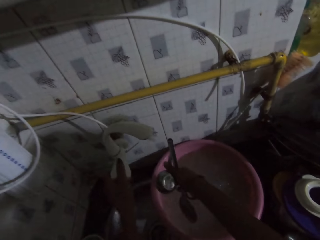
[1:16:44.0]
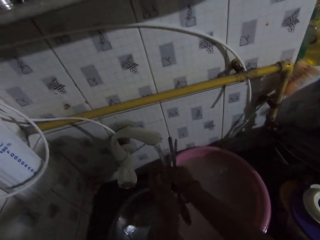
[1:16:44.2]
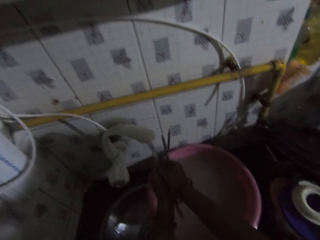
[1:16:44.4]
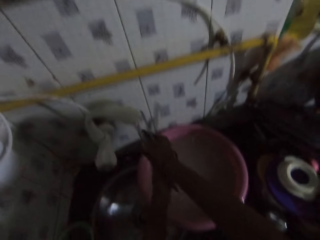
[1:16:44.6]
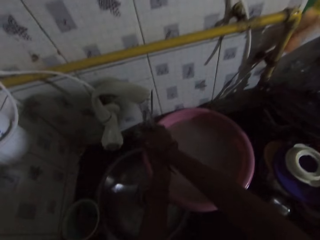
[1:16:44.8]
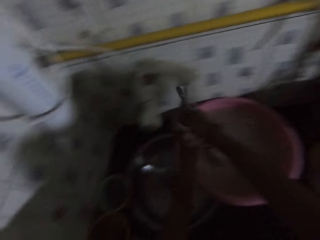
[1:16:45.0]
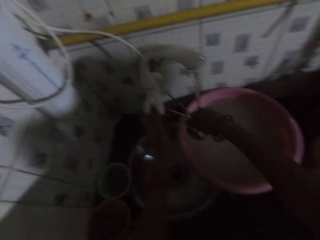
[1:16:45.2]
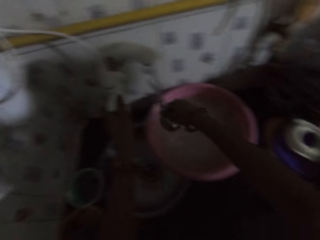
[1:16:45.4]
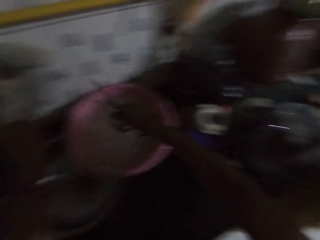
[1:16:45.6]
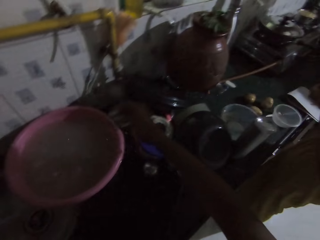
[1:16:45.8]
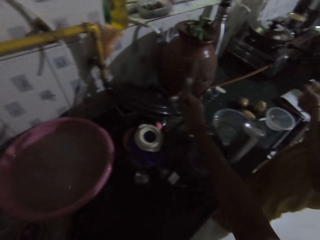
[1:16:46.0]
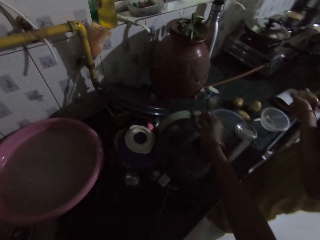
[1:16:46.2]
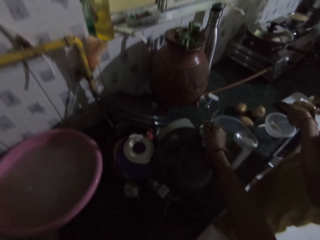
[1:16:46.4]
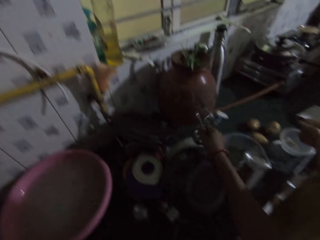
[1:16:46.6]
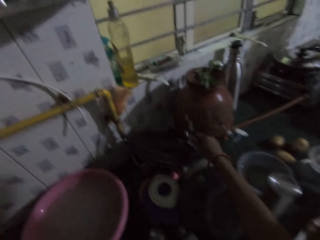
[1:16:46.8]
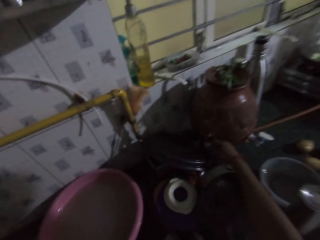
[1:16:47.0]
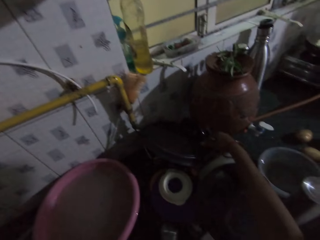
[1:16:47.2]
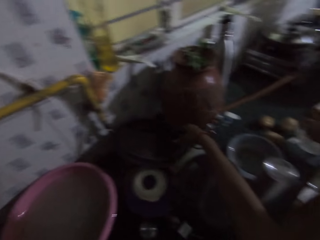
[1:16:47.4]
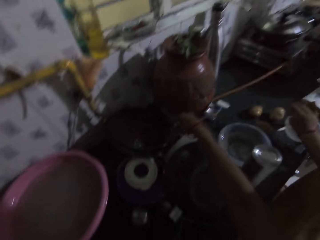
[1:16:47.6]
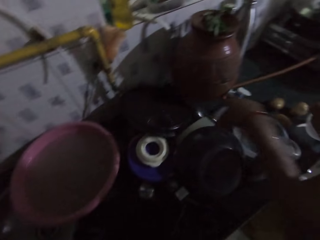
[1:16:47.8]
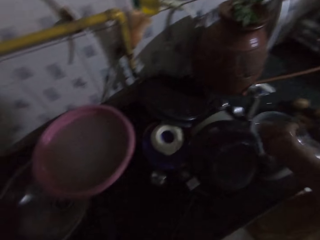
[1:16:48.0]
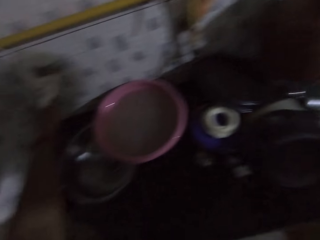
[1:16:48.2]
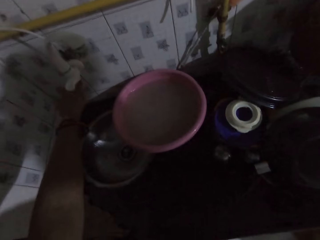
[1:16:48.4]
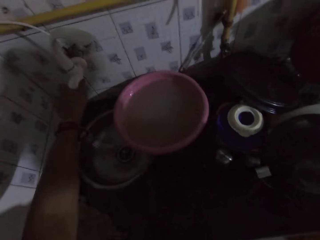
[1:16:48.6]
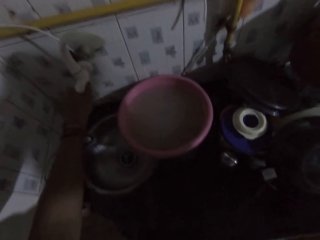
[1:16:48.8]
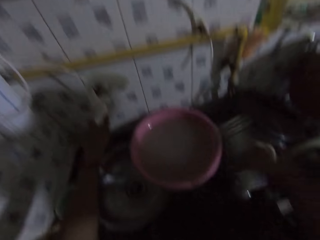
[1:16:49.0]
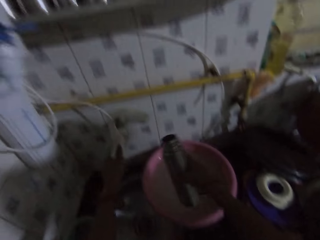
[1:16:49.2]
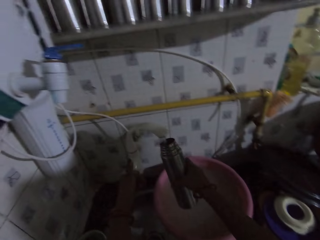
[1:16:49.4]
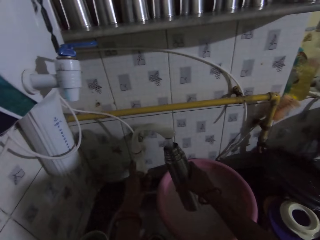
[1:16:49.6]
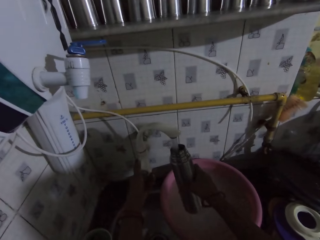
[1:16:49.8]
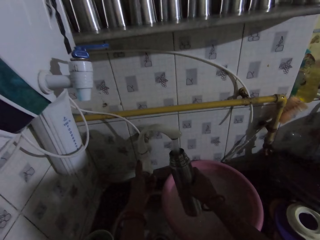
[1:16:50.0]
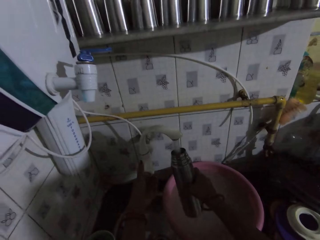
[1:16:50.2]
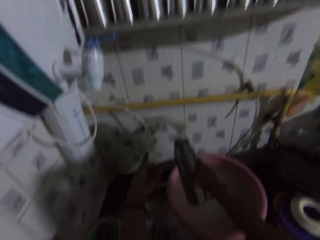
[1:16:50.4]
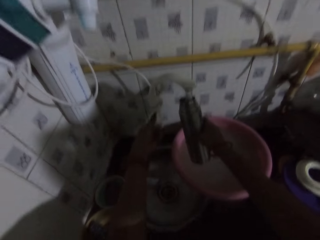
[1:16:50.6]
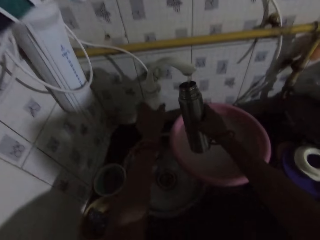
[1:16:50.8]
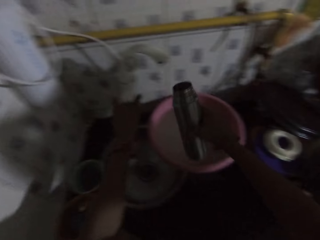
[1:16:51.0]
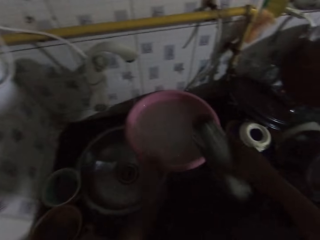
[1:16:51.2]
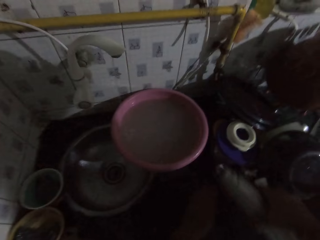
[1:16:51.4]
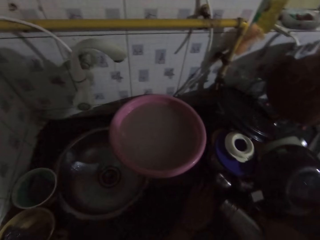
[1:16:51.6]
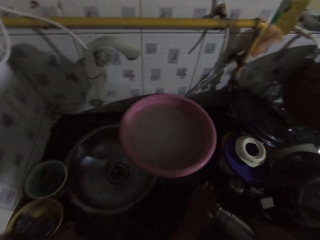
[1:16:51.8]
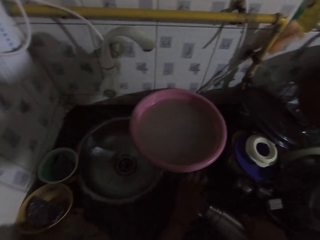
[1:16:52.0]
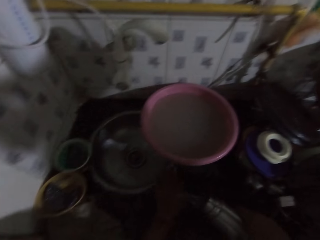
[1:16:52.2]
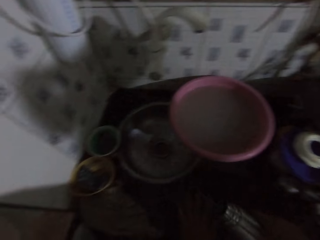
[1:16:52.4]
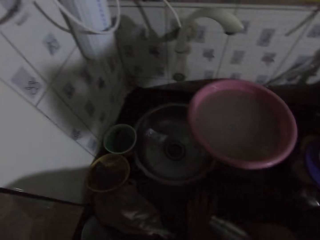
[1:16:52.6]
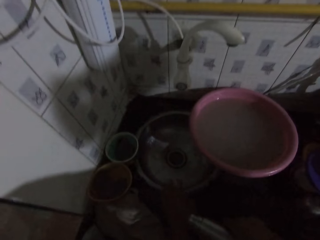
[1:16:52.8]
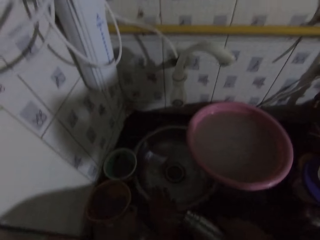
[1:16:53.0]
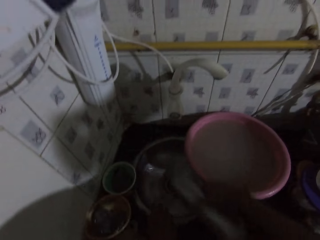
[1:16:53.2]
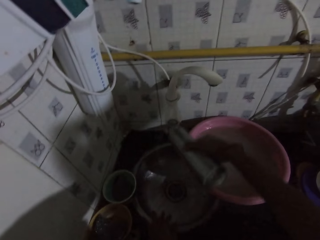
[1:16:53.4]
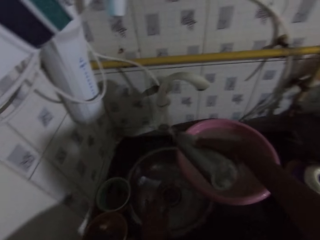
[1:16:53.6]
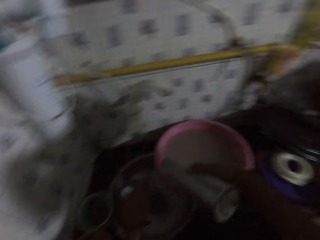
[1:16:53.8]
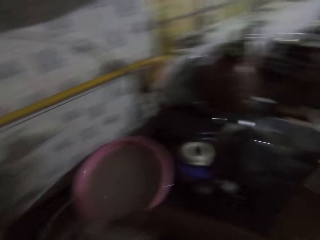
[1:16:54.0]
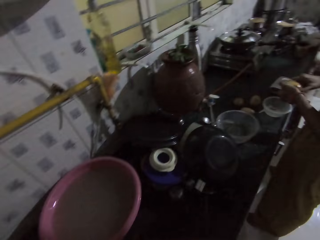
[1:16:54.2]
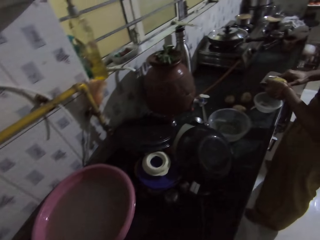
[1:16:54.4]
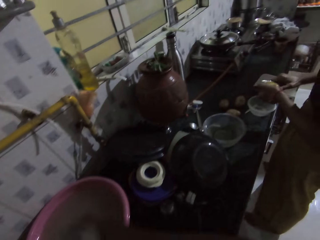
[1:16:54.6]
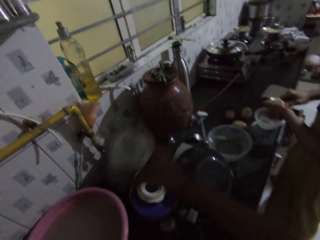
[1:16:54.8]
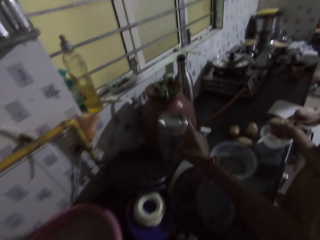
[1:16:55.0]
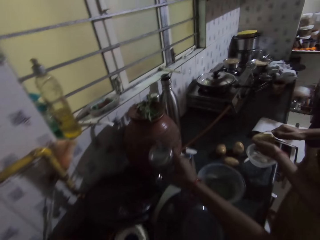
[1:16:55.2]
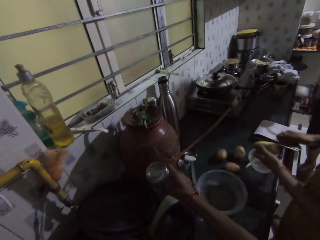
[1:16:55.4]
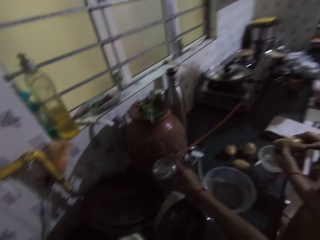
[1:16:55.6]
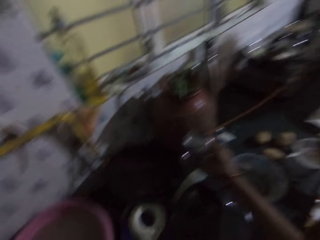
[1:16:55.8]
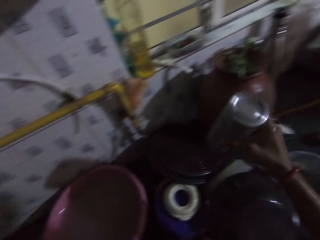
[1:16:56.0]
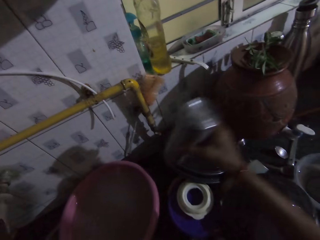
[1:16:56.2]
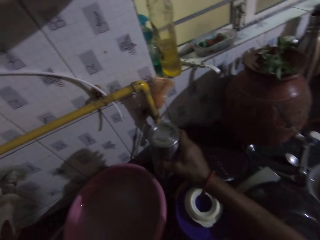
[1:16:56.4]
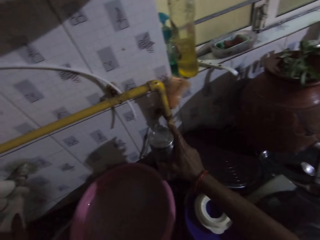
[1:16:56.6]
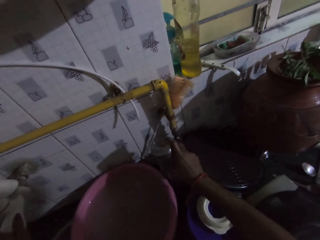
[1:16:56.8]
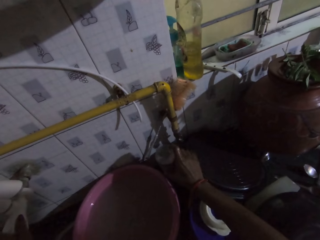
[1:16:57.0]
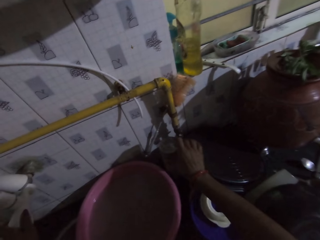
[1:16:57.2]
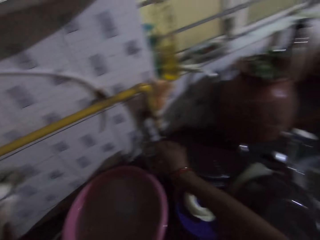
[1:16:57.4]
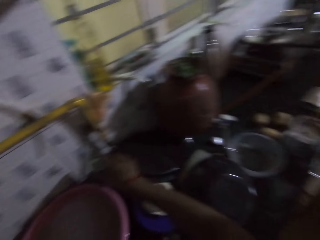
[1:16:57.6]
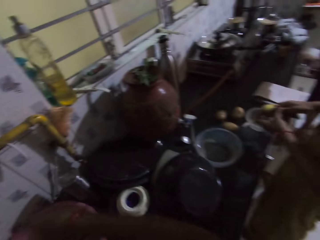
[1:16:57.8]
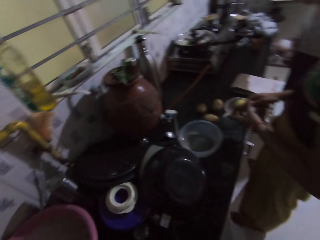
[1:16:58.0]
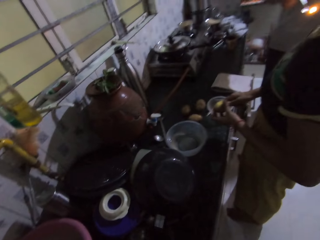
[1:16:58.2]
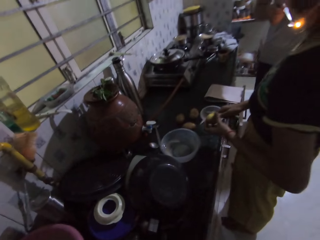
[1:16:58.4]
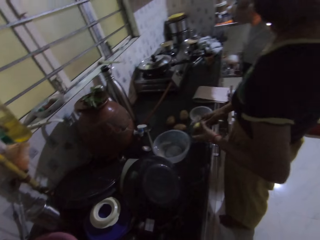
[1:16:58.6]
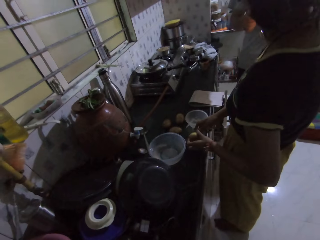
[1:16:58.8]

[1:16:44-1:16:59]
The camera wearer opens the tap with her left hand. She rinses the spoons underneath the tap with both hands. She closes the tap with her left hand. She places the spoons in her right hand on the table. A woman peels some potatoes with a peeler using both hands. The camera wearer picks a flask from the table with her right hand. She opens the tap with her left hand. She fetches some water from the tap with the flask in her right hand. She closes the tap with her left hand. She rinses the kitchen sink with the water in the flask and her left hand. She pours water on the sink top. The woman peels the potatoes with the peeler with her right hand. The camera wearer places the flask in her right hand on the table. She converses with the woman.

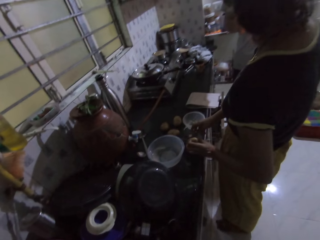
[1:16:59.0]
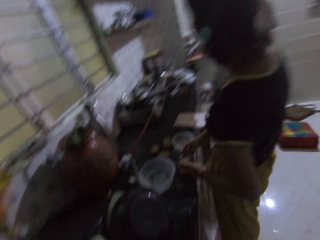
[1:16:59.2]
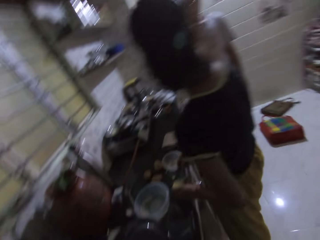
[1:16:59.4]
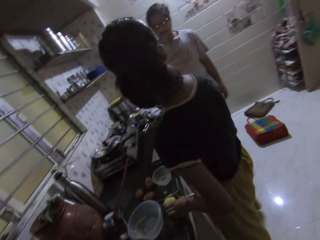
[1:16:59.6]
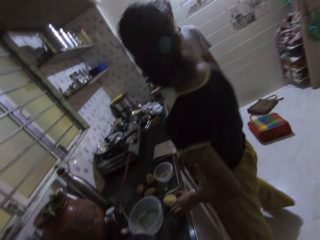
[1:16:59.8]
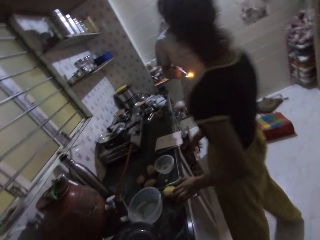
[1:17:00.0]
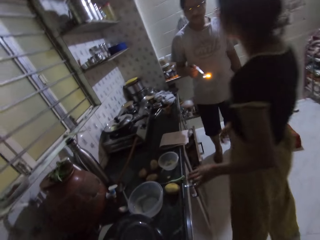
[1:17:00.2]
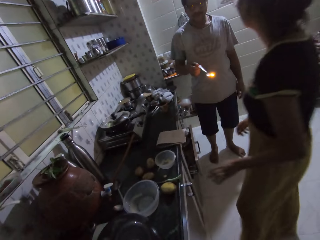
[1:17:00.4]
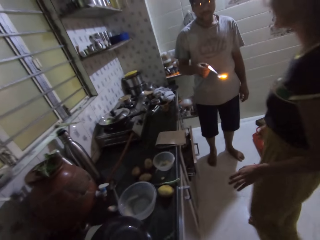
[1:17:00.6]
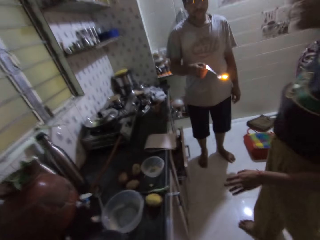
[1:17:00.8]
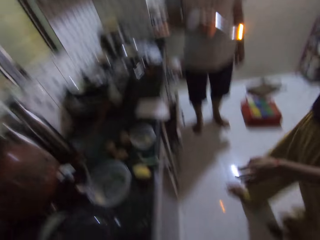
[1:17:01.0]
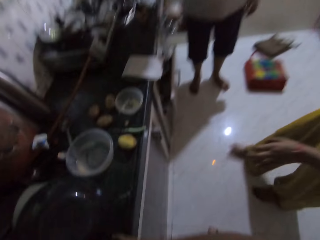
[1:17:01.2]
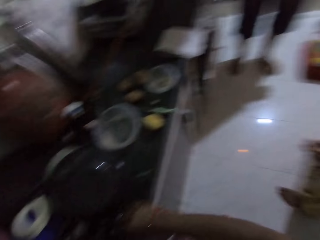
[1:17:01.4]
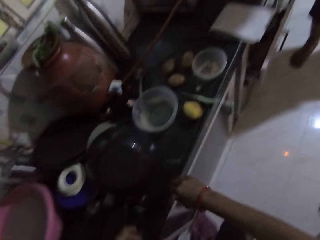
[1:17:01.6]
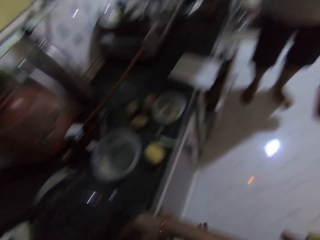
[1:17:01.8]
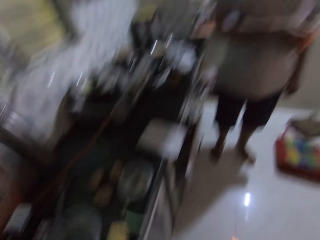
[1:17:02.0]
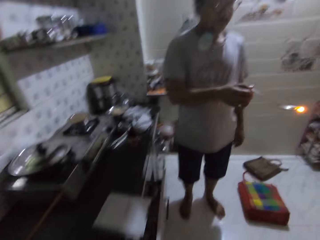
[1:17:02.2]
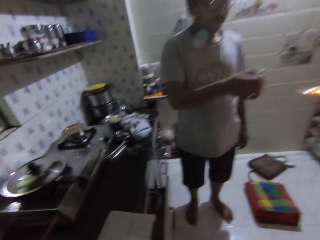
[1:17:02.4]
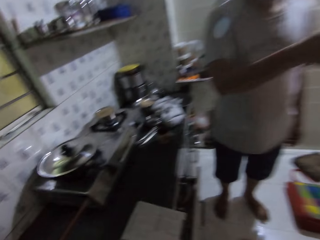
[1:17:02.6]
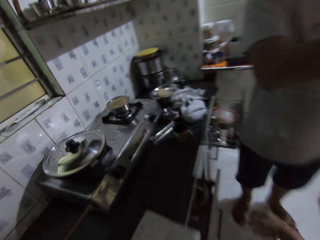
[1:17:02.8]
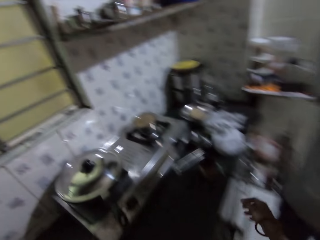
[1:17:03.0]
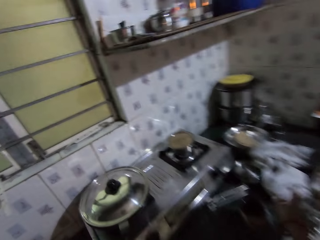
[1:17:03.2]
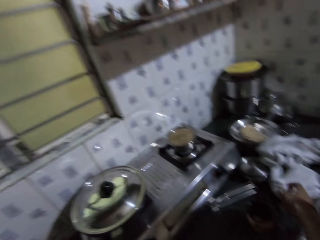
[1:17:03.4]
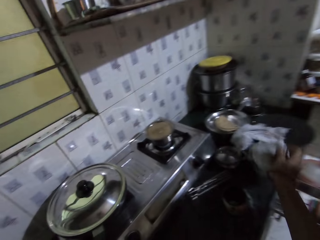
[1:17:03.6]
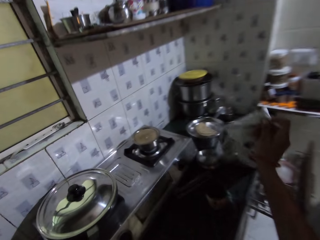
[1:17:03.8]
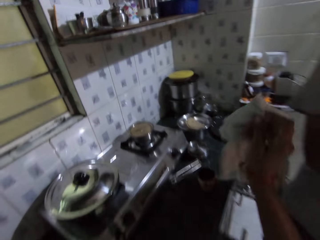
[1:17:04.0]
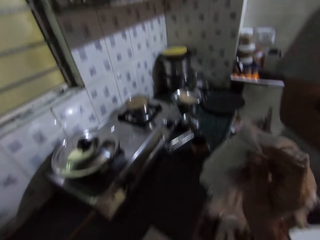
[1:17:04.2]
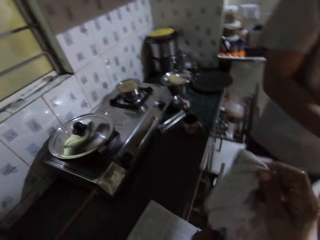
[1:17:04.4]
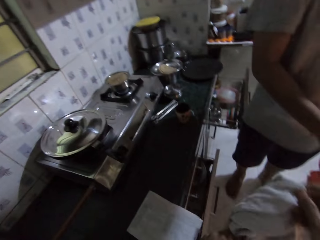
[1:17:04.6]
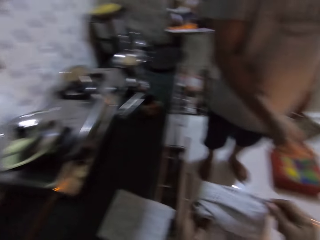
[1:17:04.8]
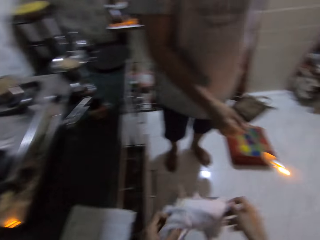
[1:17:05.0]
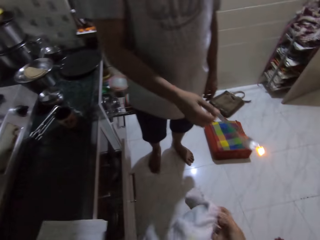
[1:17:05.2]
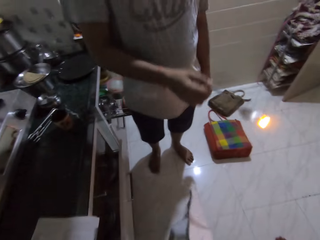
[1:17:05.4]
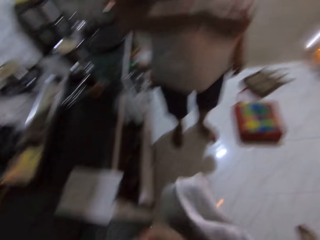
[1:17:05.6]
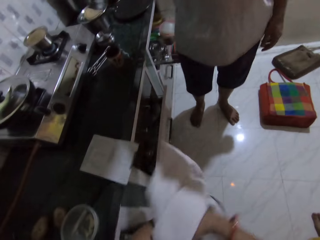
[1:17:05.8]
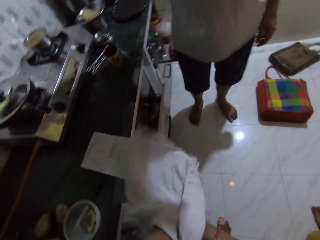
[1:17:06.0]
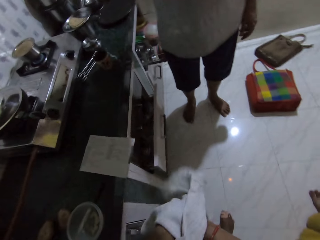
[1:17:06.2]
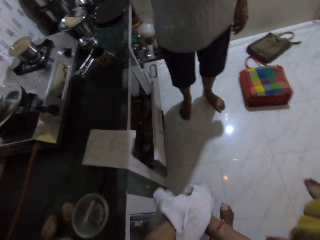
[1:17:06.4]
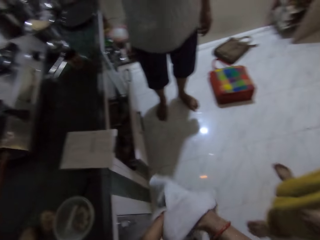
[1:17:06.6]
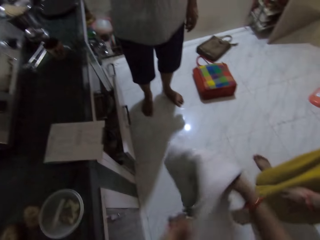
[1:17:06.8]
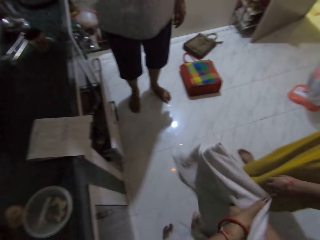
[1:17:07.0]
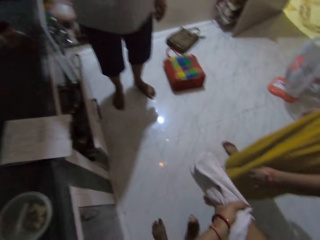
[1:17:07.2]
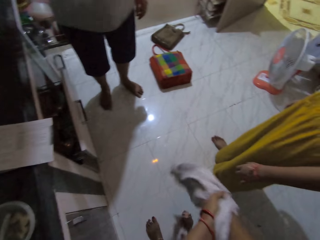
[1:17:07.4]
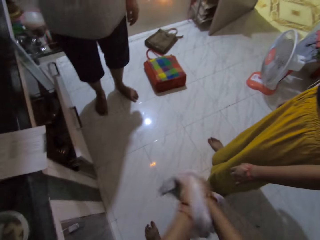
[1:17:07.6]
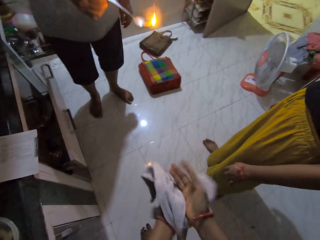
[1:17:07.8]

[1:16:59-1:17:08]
The camera wearer interacts with a woman. The woman places the peeler and potato in her hands on the table. The woman interacts with a man in the kitchen. The camera wearer picks a towel from the table with her right hand. The man waves a burning incense in the air with his right hand. The camera wearer cleans both hands with the towel.
